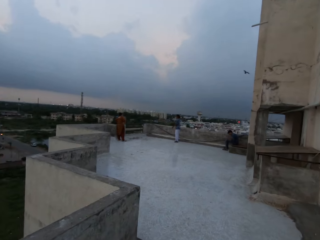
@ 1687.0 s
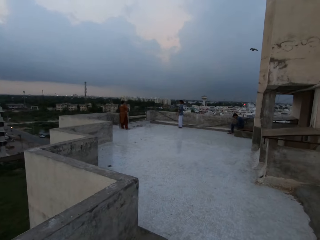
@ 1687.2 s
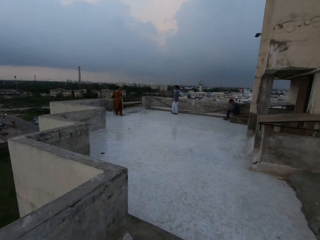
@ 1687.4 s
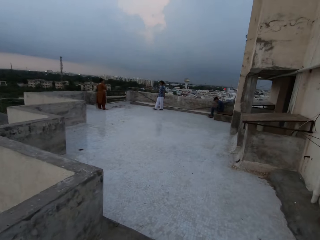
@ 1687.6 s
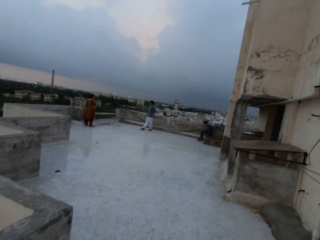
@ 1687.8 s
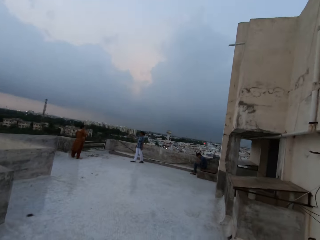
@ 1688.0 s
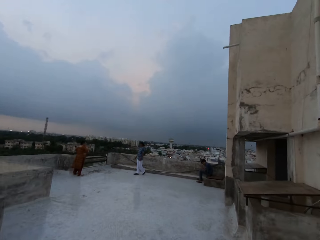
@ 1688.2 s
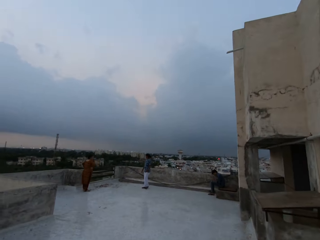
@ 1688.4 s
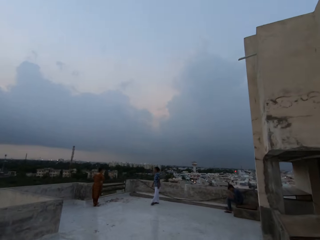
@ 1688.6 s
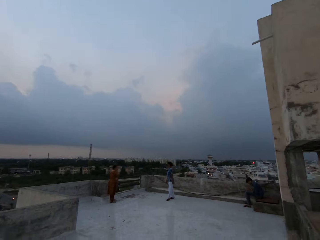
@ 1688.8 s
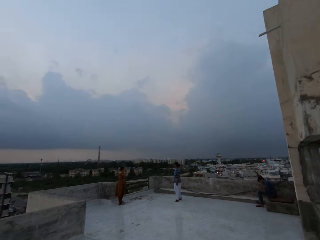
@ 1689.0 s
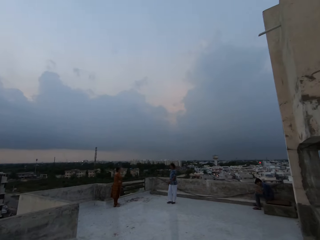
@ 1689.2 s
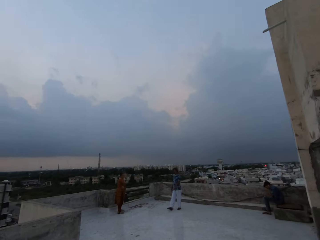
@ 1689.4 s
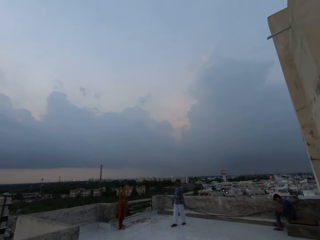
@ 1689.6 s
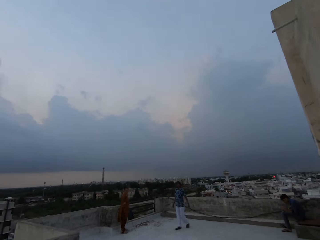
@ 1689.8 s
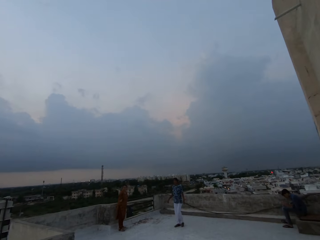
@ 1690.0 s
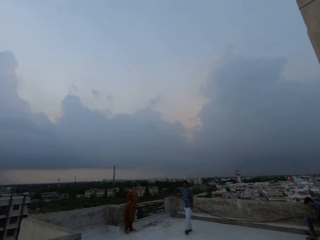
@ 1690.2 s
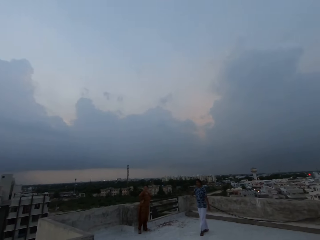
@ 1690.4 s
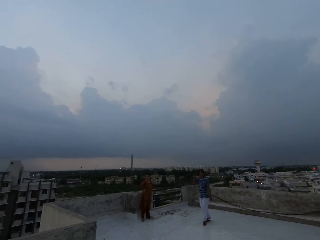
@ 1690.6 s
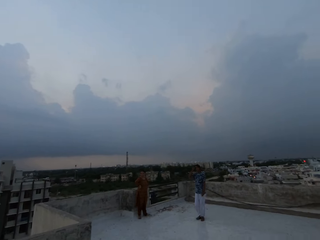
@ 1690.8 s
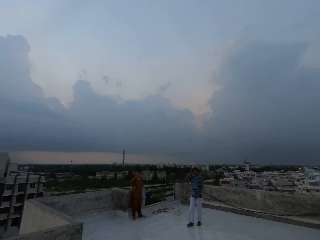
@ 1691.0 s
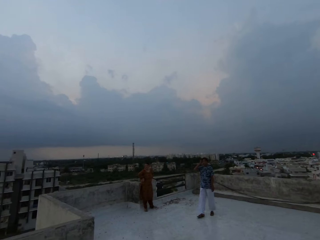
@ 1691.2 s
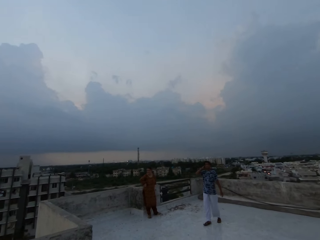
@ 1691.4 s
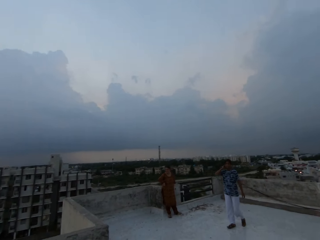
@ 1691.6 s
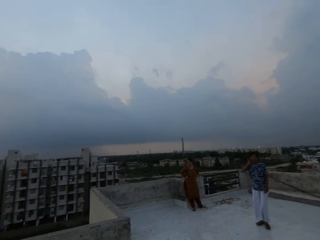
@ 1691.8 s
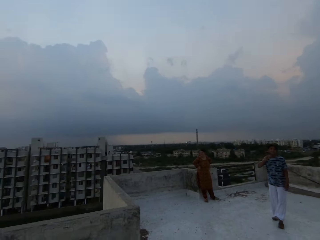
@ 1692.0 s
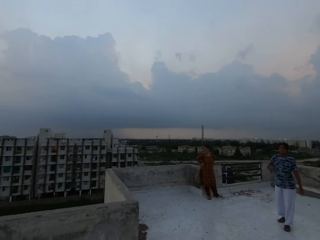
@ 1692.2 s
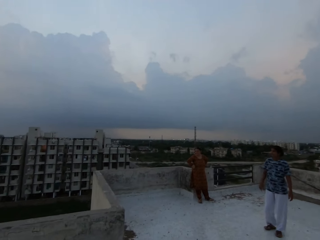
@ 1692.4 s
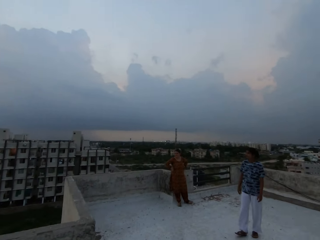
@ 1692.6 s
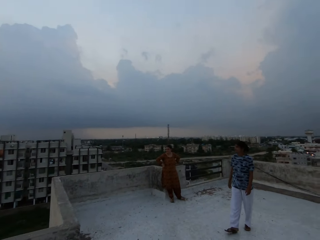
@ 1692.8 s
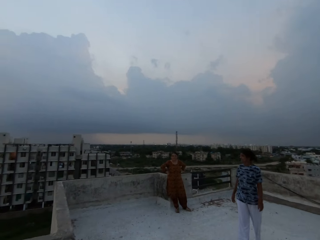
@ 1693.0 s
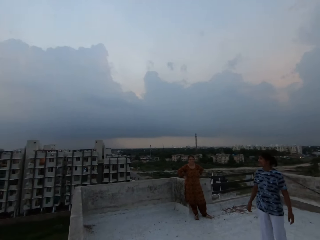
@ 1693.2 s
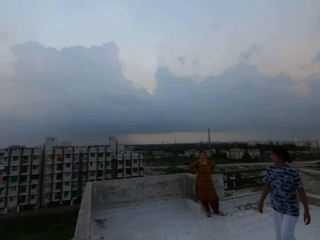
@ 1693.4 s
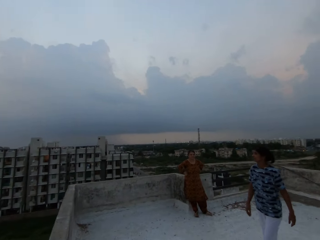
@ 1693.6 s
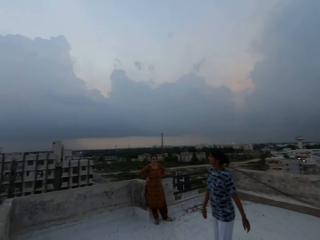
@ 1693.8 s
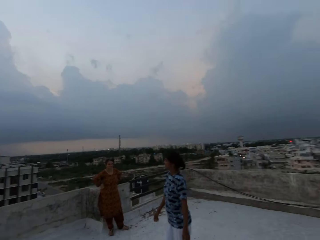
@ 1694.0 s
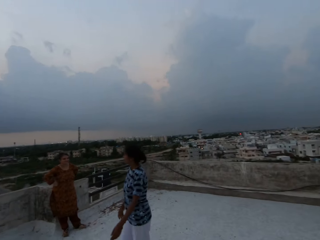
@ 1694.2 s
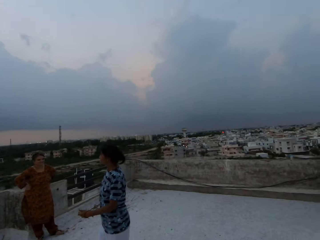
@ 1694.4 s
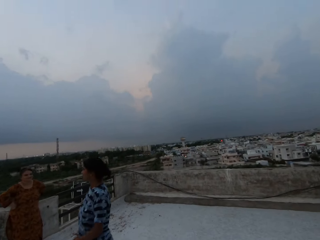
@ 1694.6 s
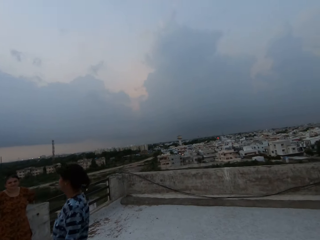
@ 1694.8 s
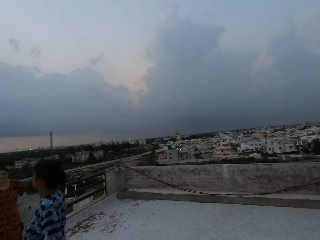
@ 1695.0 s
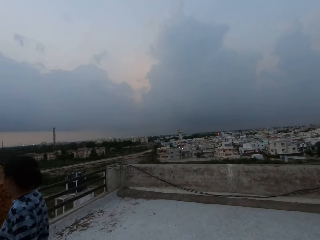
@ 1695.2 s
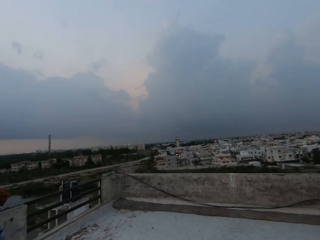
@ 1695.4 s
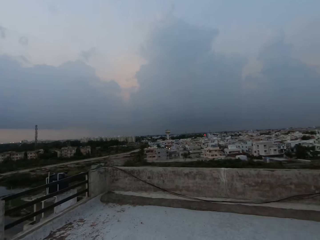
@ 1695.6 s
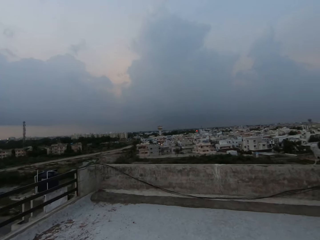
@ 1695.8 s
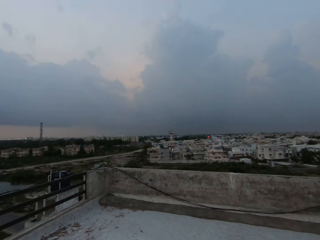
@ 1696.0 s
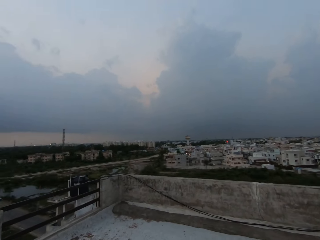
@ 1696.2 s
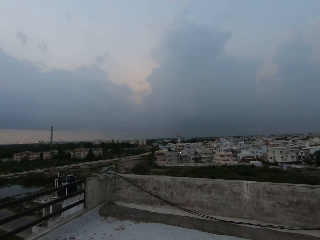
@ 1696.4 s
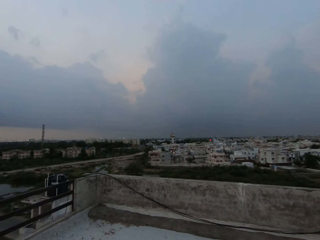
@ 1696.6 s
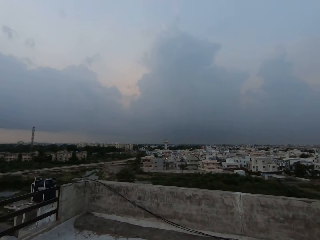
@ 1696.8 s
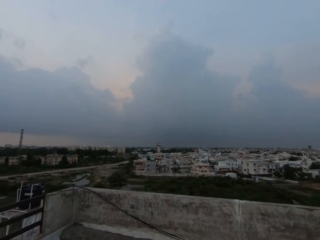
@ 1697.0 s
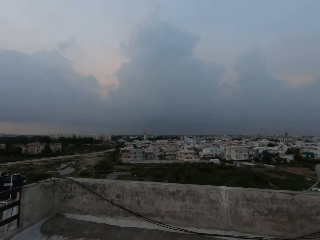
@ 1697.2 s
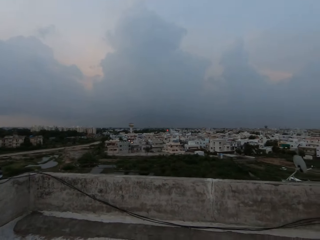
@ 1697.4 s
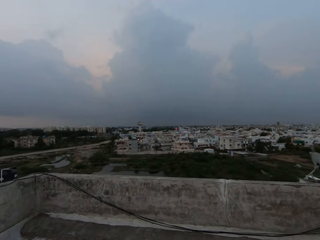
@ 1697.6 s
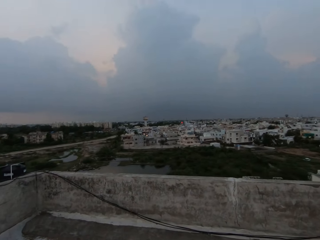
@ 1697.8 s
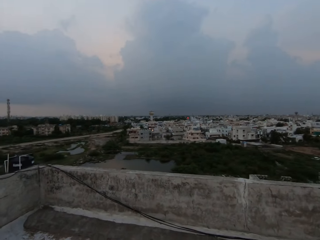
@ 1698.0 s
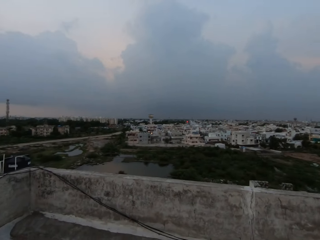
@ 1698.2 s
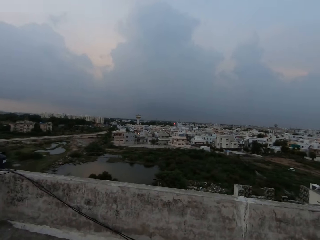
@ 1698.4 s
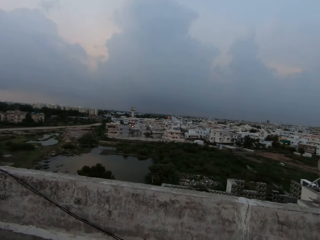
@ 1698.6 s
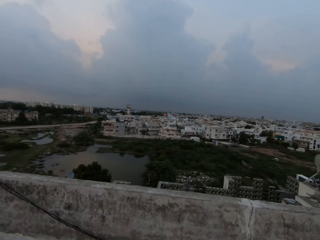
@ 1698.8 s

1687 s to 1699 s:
The camera wearer walks around the terrace of the building.

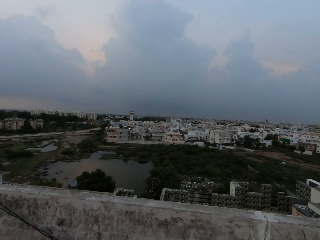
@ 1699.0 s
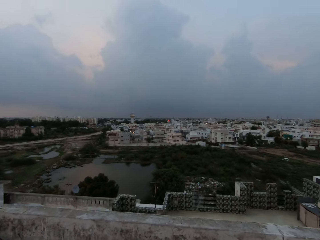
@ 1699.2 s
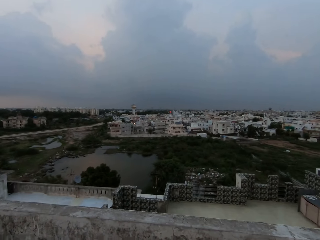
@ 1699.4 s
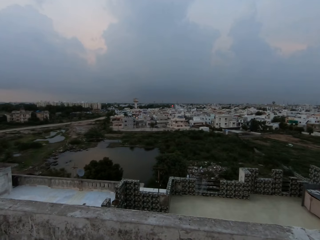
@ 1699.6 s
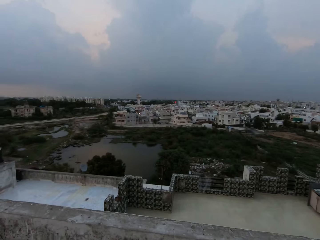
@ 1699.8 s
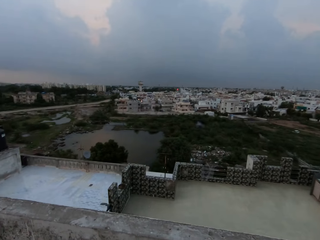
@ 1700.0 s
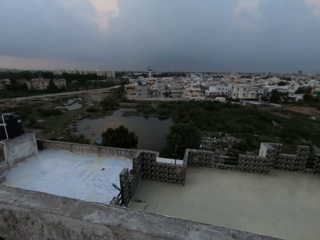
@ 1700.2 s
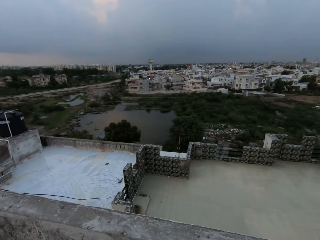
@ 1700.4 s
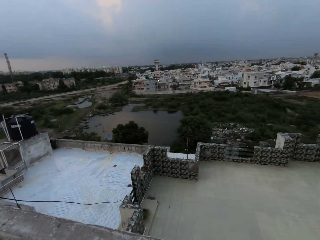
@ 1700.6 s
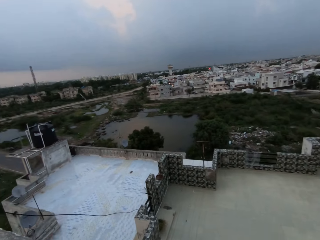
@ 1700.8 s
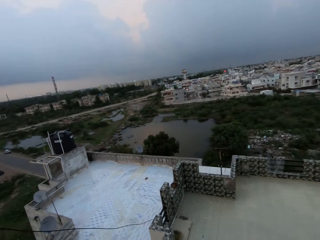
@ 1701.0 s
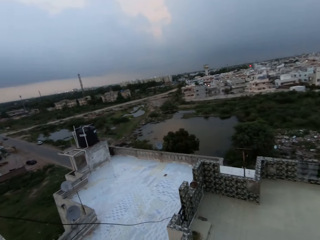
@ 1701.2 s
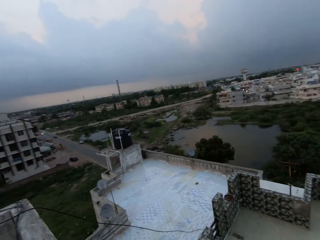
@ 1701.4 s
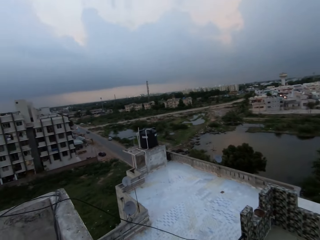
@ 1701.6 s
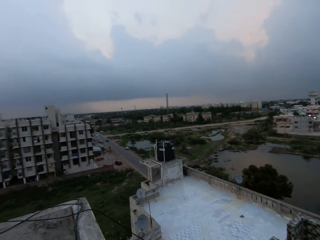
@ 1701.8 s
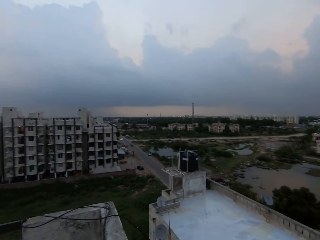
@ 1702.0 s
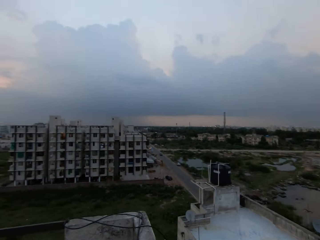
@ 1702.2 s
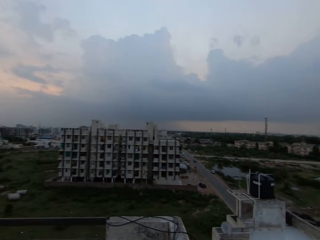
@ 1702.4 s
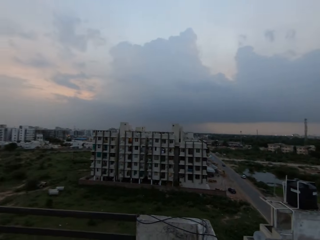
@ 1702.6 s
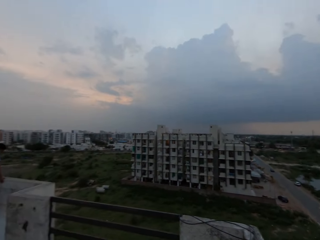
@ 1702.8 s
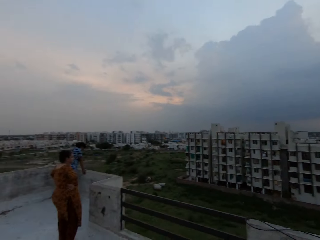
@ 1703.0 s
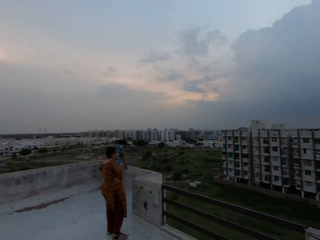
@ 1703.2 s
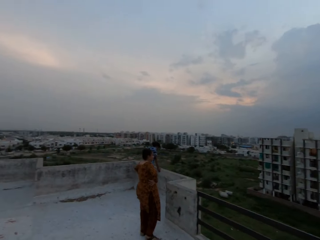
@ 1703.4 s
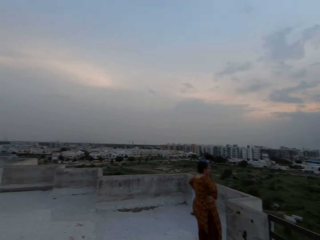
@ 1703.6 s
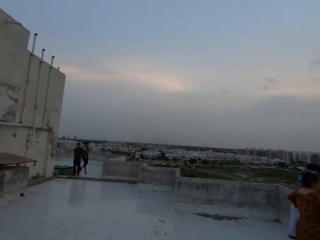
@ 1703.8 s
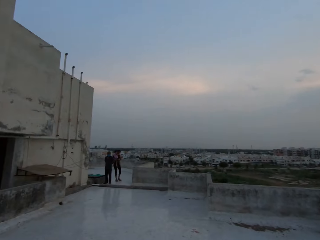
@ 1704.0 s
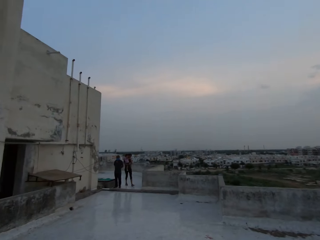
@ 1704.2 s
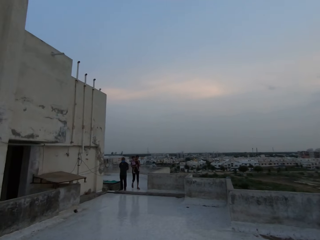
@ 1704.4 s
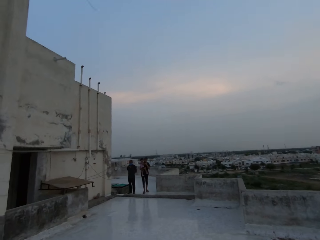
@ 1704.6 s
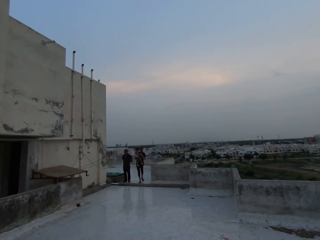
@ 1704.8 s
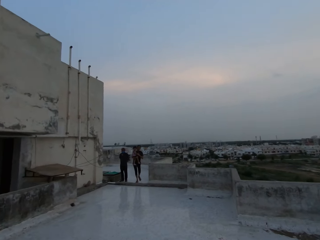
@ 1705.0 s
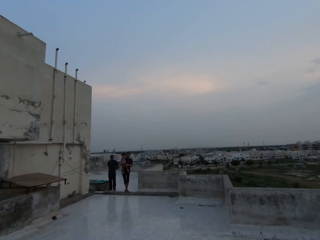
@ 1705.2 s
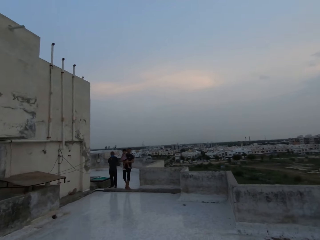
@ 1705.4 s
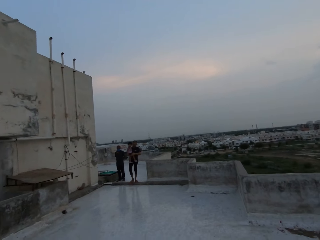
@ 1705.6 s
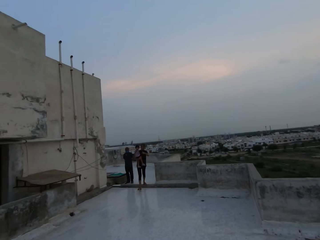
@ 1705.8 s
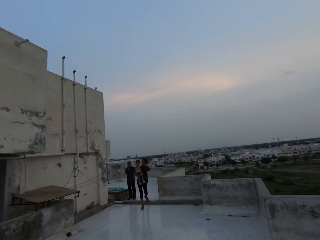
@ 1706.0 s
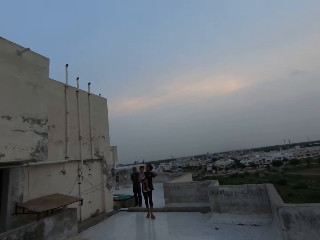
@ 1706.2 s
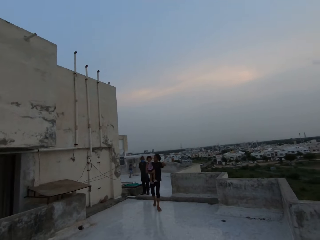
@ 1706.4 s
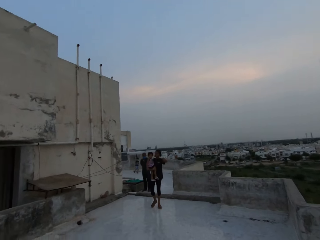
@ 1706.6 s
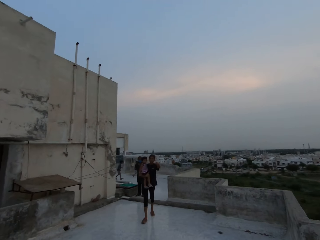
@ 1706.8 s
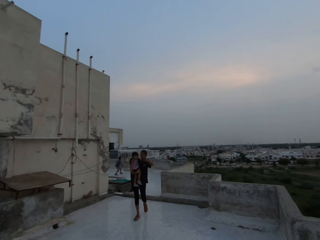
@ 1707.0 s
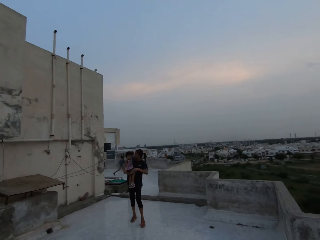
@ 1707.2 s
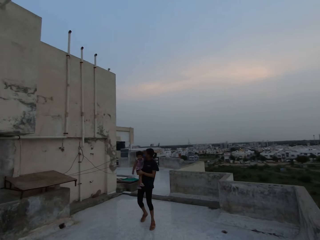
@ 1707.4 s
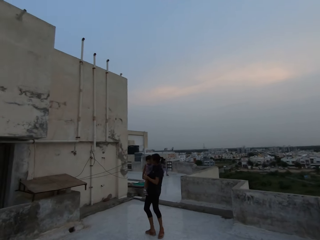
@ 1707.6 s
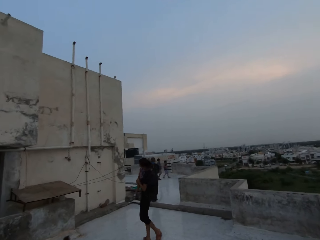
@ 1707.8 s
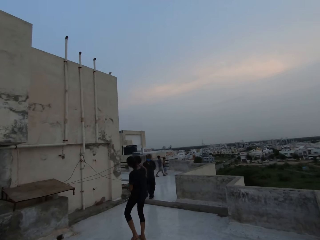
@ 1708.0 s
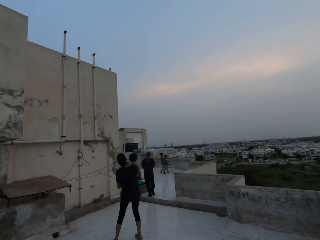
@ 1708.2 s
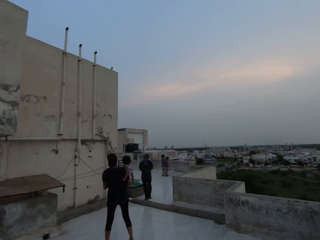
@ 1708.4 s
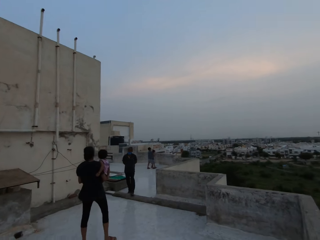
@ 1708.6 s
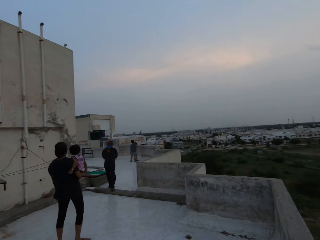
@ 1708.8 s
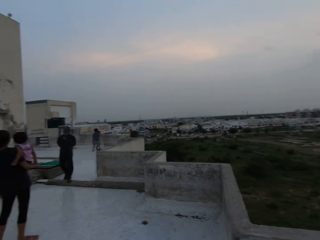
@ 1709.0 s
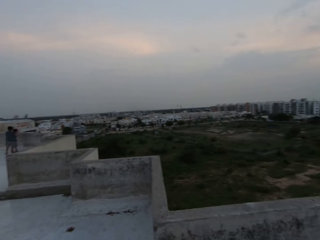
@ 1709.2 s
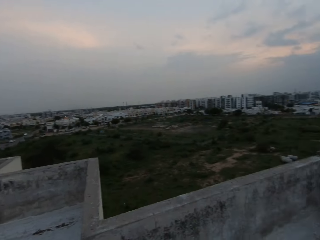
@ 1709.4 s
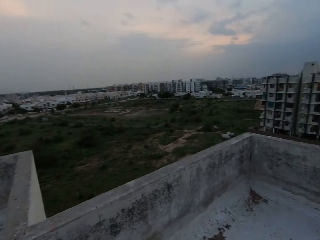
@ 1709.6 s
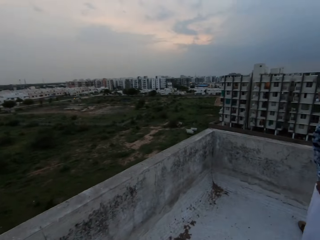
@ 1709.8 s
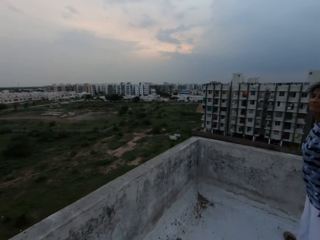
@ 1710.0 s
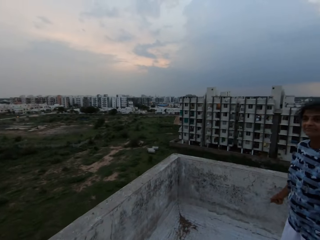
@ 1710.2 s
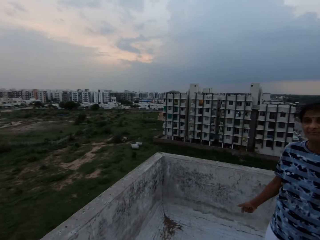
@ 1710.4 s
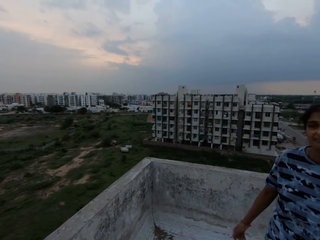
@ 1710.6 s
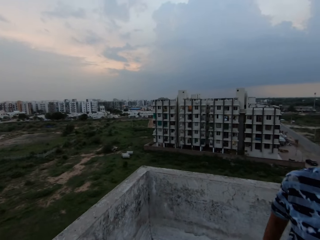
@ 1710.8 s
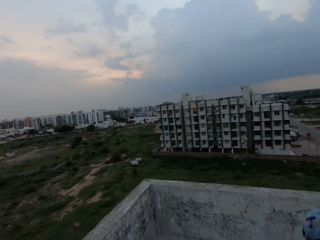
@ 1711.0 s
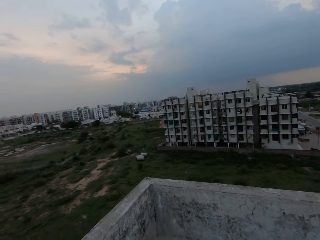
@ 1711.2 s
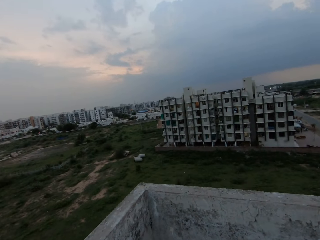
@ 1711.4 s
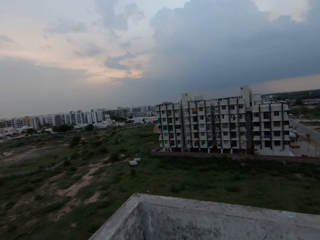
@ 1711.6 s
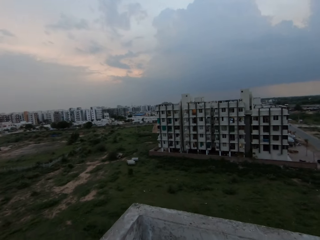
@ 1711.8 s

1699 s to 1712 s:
The woman carries the boy toward the camera wearer. The camera wearer looks around.
